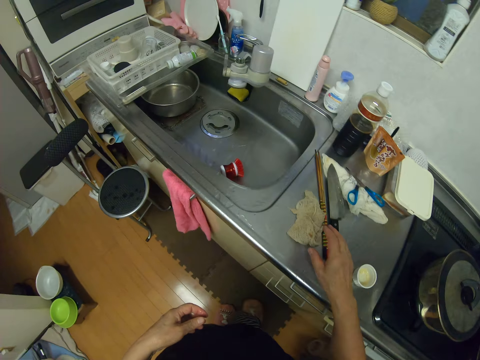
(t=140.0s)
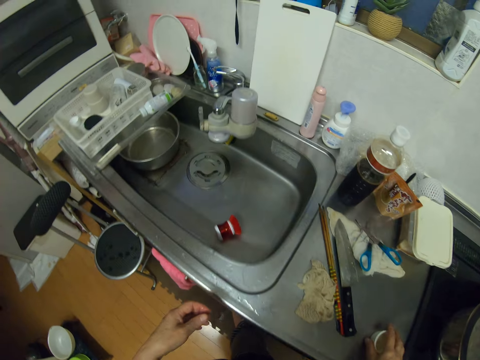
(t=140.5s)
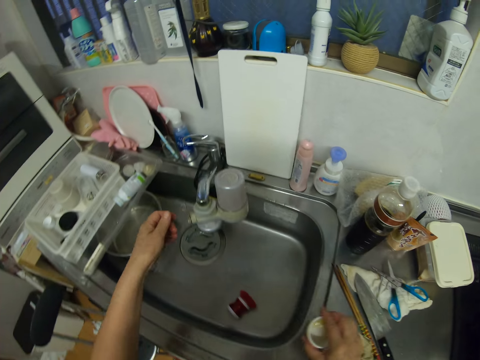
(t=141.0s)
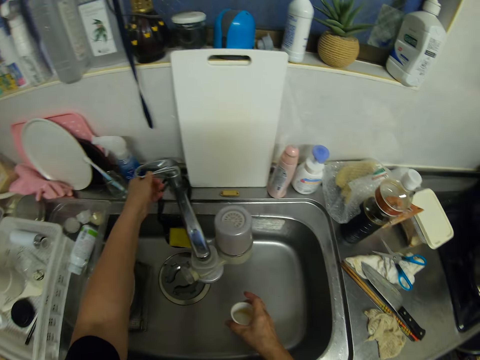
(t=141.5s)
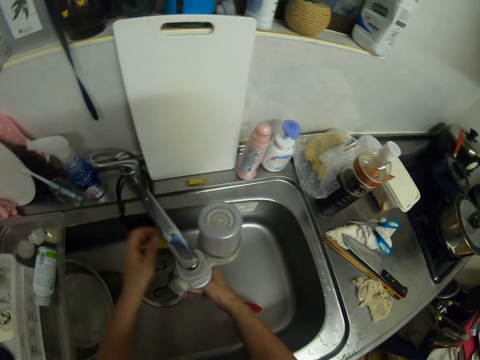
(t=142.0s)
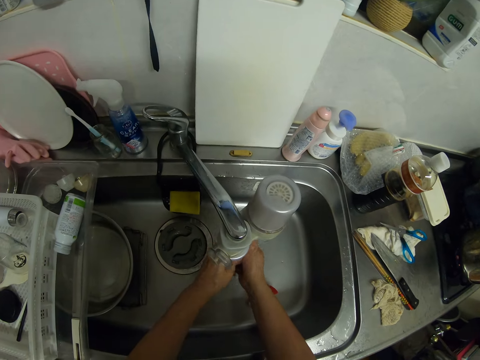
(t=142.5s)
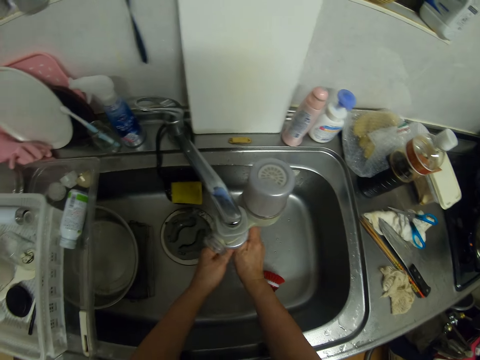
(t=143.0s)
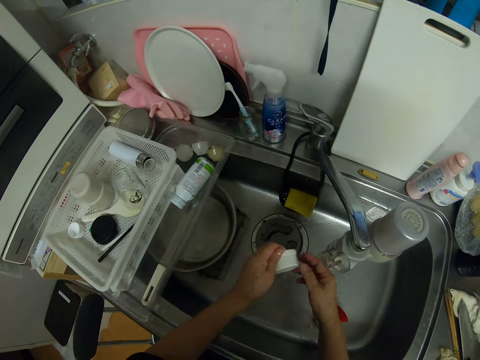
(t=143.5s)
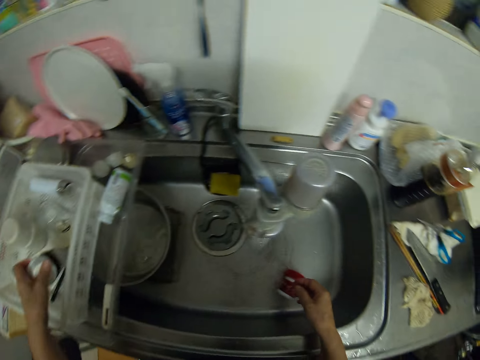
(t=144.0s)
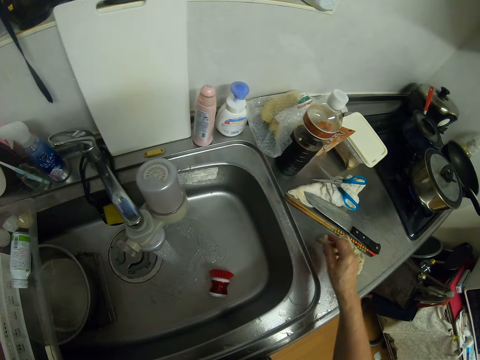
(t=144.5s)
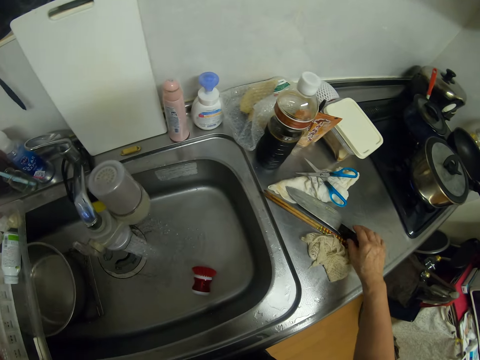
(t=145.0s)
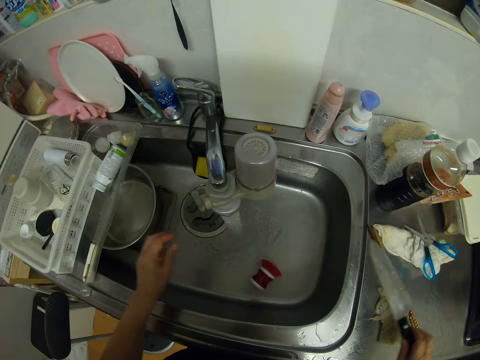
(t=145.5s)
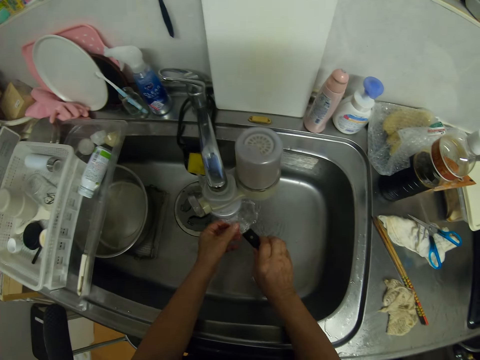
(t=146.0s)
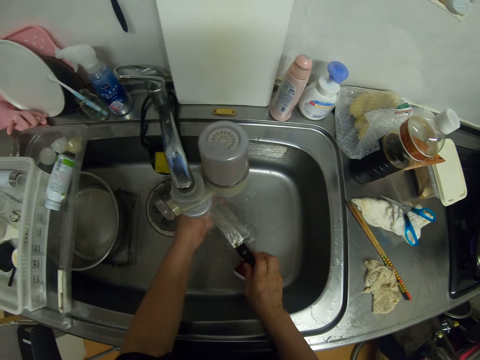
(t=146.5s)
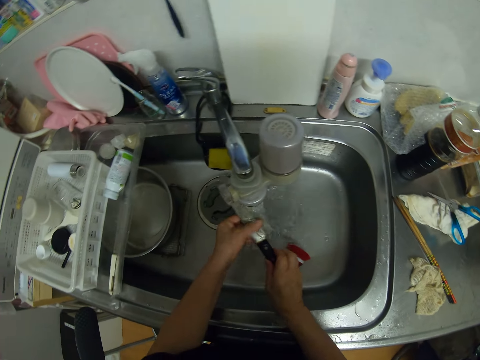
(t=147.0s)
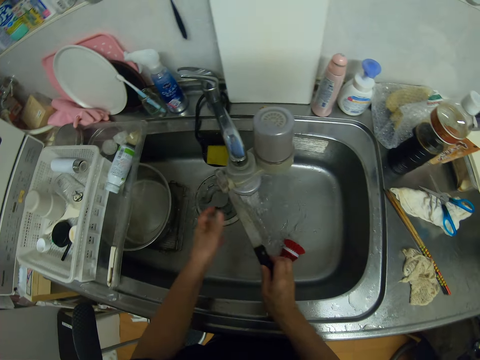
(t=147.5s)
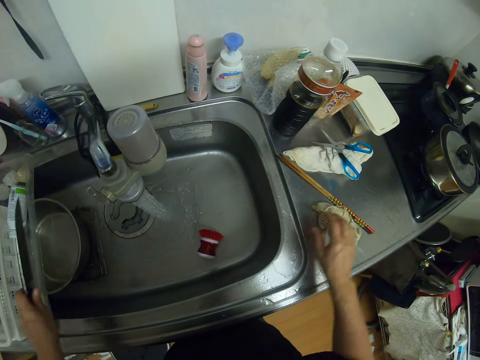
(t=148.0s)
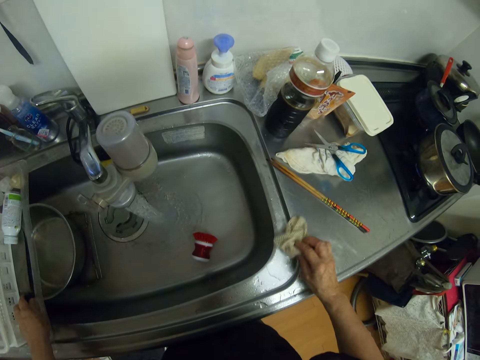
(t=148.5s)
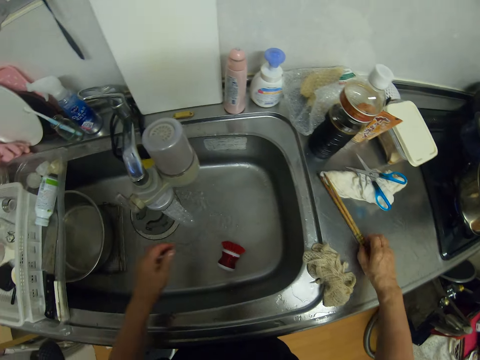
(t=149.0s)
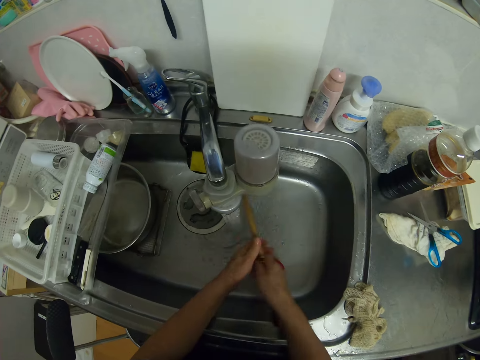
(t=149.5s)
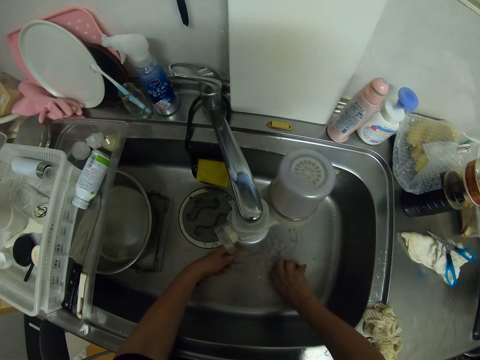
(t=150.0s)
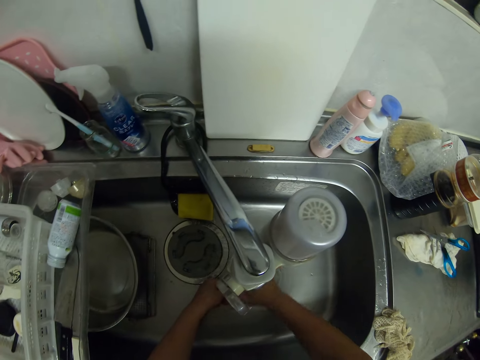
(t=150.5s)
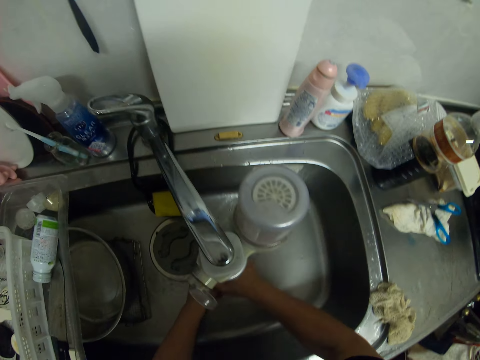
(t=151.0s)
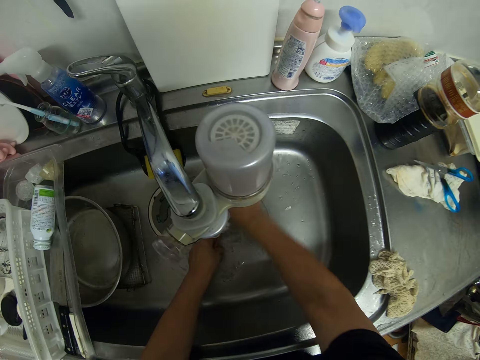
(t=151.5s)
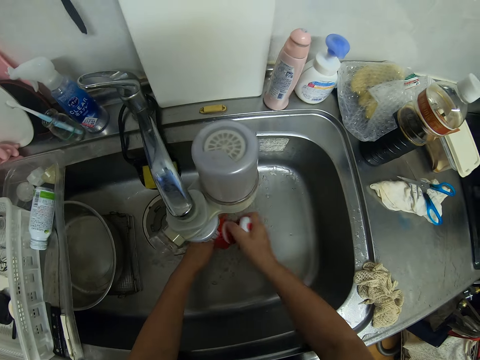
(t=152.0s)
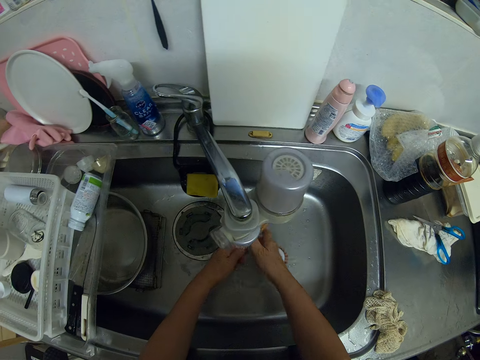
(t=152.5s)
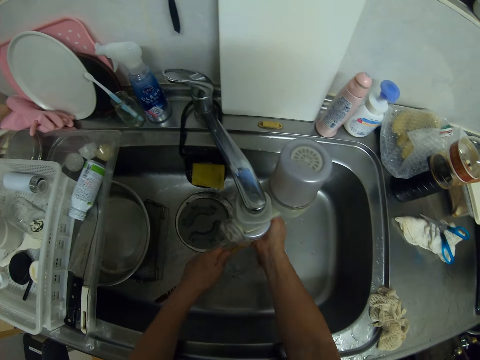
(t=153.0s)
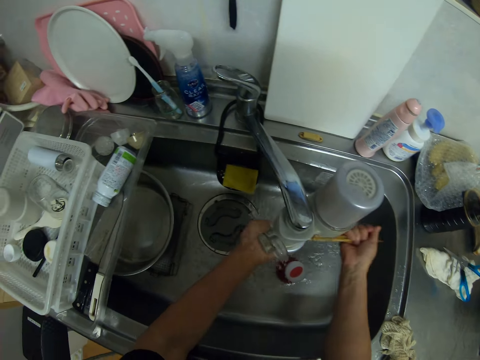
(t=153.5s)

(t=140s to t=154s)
The camera wearer picks up a small plastic container from the kitchen cabinet. They turn on the tap. They rinse the small plastic container with the tap water. They drop the small plastic container in a basket on the kitchen sink. They pick up a knife from the kitchen cabinet. They rinse the knife. They drop the knife in the basket on the kitchen sink. They move the napkin on the kitchen cabinet. They pick chopsticks from the kitchen cabinet. They rinse the chopsticks with tap water. They pick the brush in the sink. They wash the chopsticks with the brush.

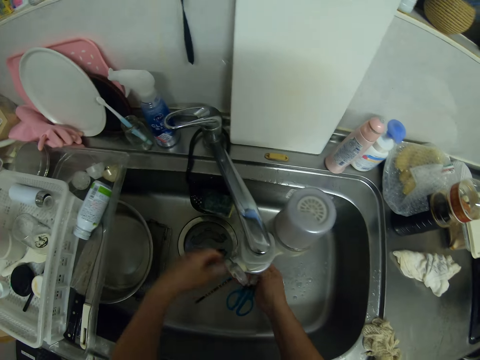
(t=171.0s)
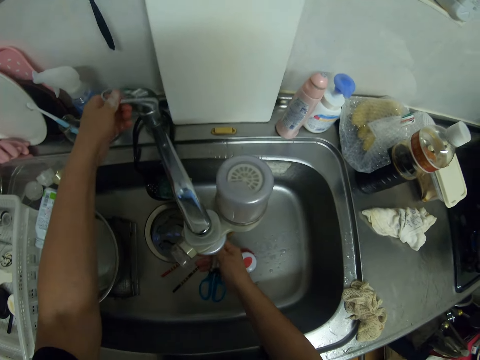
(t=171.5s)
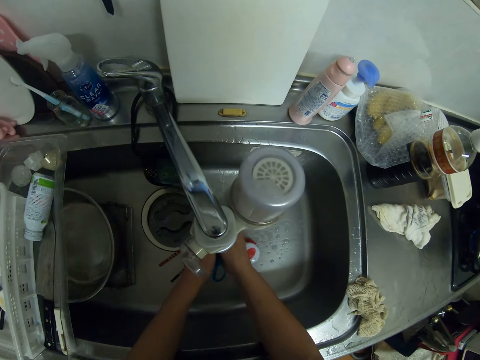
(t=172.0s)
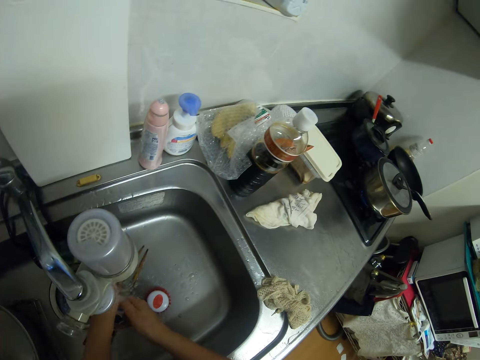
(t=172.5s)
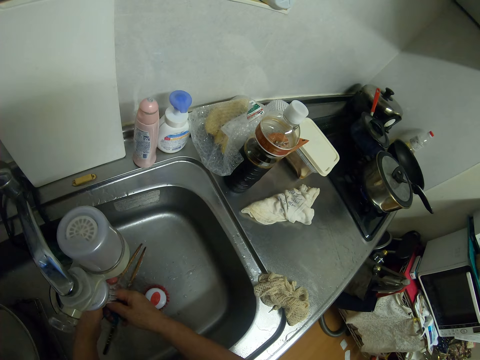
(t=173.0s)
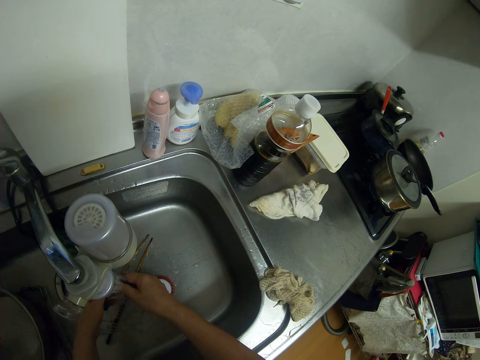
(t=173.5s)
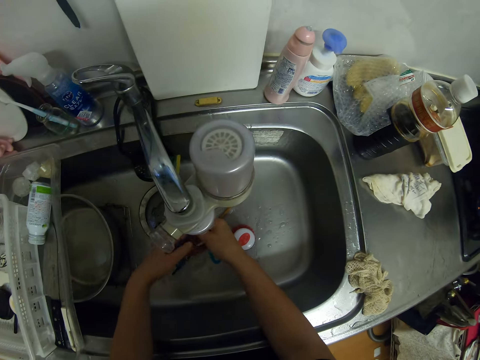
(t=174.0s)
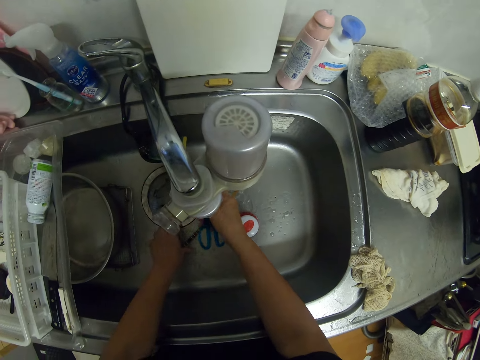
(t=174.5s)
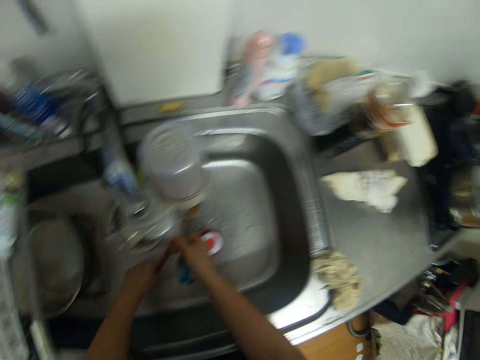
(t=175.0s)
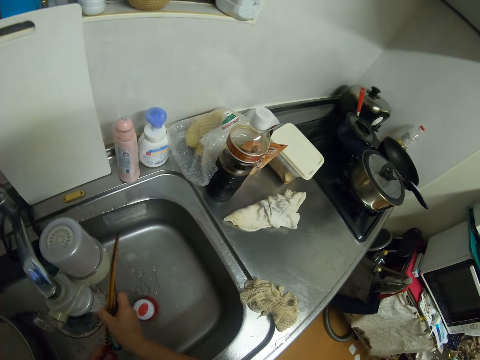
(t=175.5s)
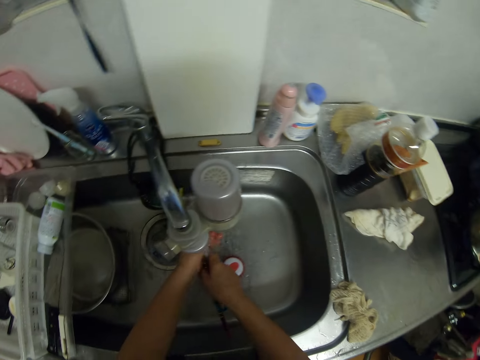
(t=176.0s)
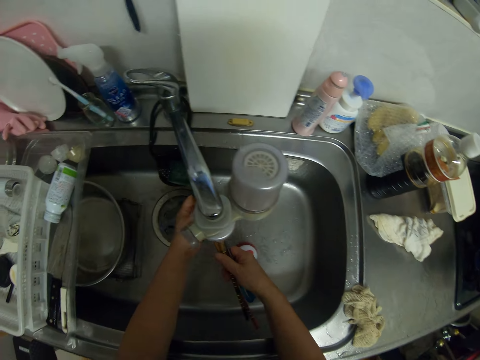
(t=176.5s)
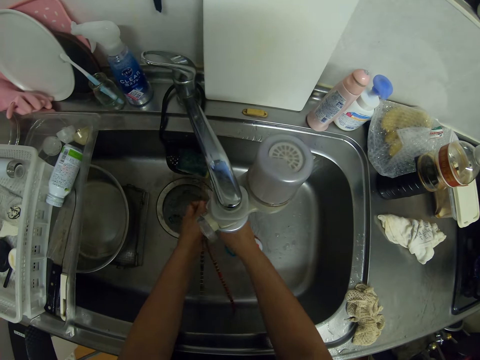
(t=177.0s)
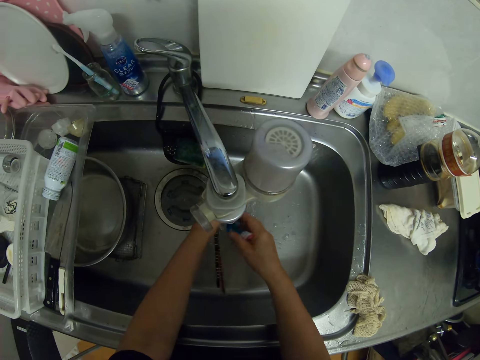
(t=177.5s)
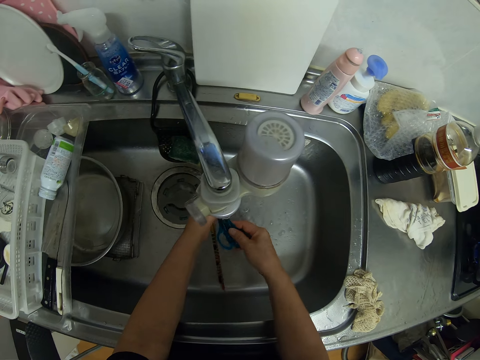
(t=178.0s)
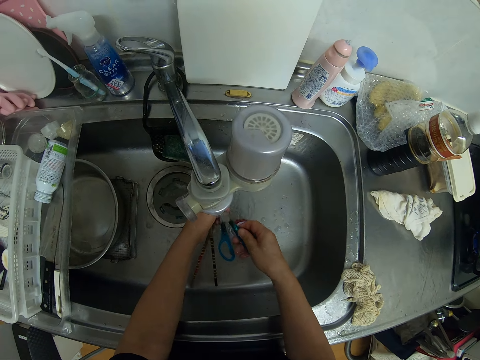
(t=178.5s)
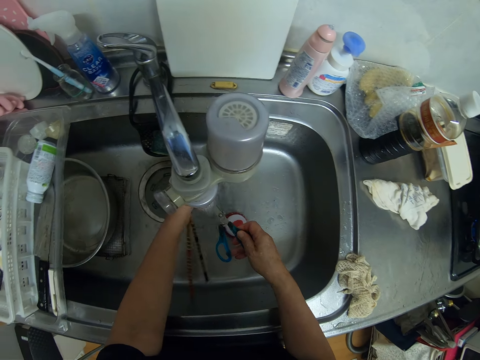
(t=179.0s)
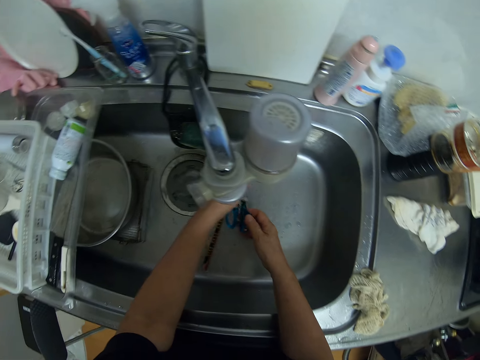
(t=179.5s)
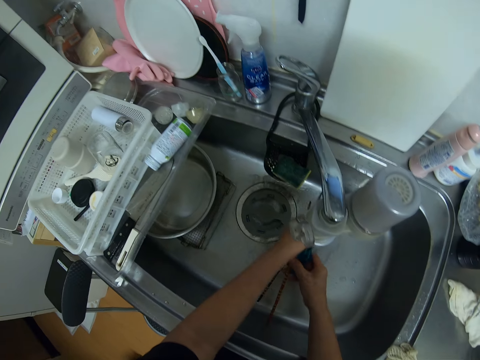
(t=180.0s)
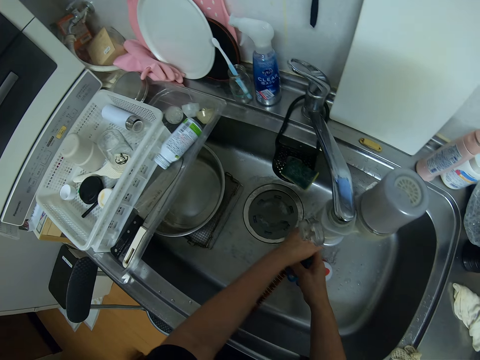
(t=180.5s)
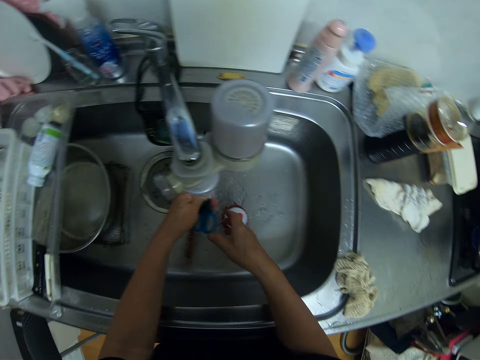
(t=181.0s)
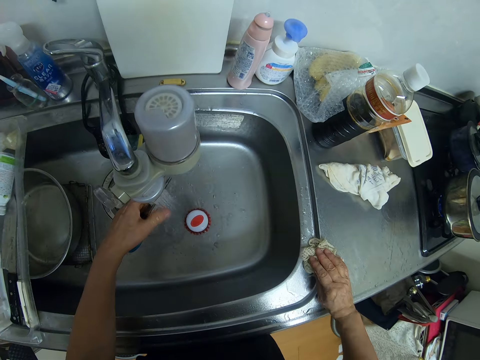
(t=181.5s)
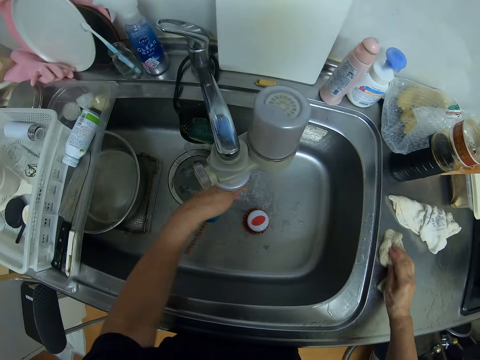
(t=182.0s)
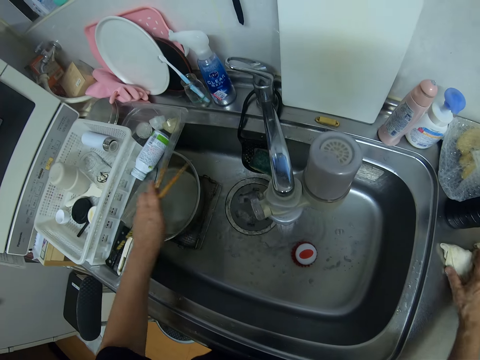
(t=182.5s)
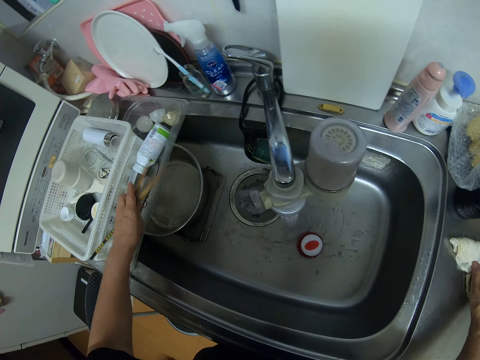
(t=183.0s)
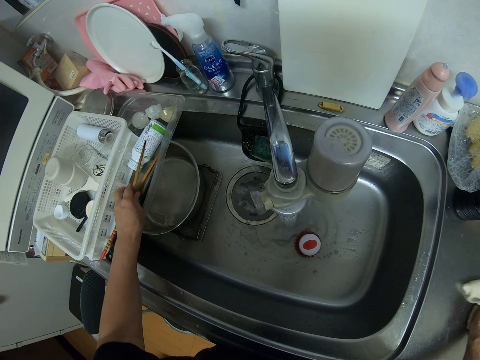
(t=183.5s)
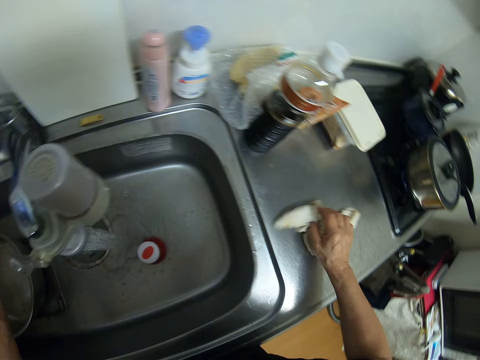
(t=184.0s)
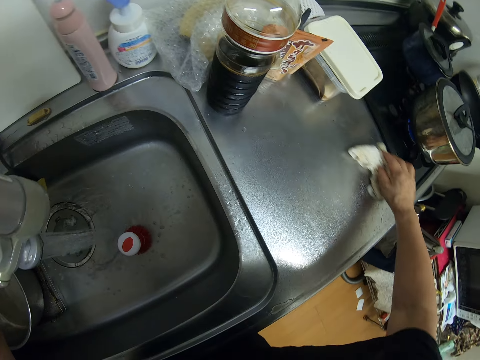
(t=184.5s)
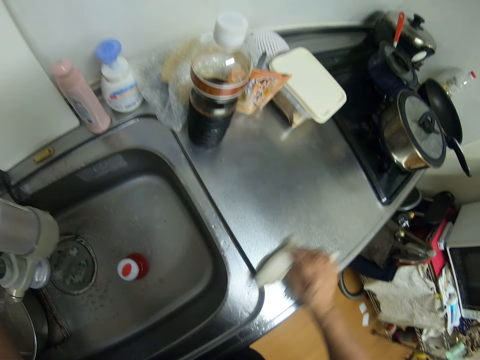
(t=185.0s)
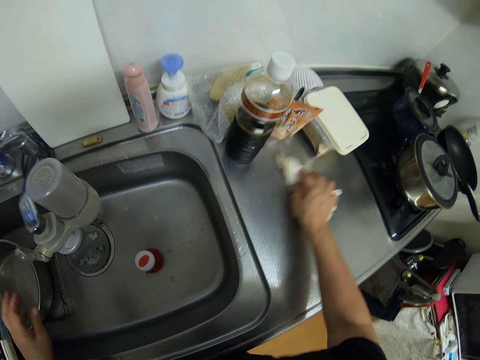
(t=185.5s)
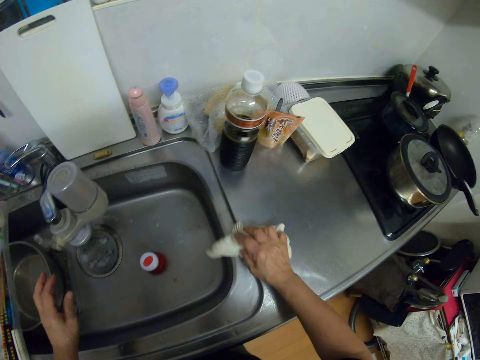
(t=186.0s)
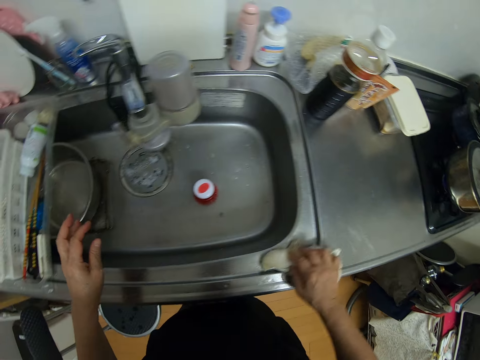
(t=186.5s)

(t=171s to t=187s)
The camera wearer turns on the tap. He rinses the scissors and the chopsticks together. He moves the napkin on the kitchen cabinet. He drops the scissors and the chopsticks together in a plastic tray on the sink. He cleans the kitchen sink. He cleans the kitchen cabinet with the napkin in his left hand.
